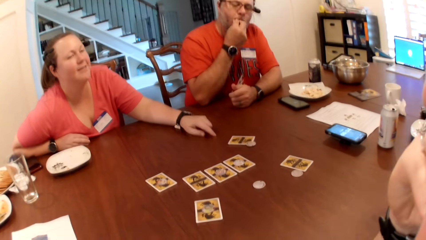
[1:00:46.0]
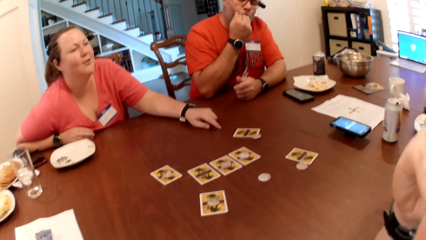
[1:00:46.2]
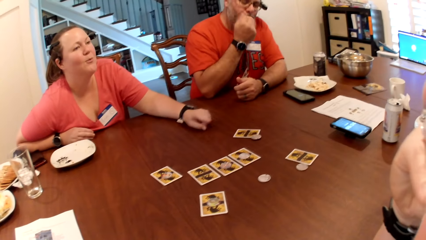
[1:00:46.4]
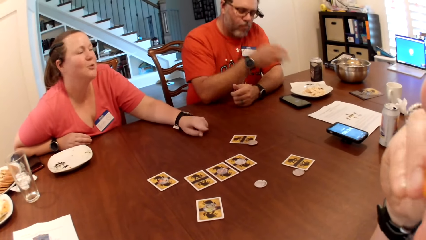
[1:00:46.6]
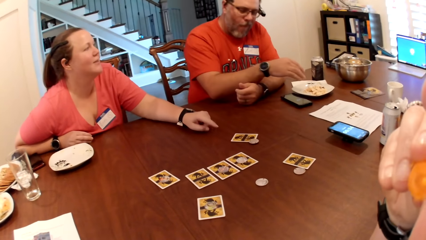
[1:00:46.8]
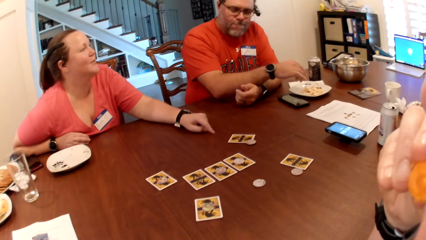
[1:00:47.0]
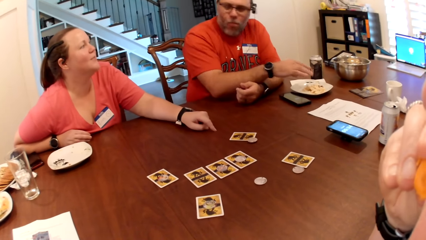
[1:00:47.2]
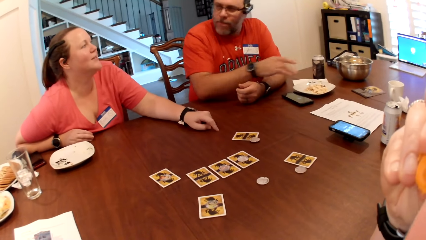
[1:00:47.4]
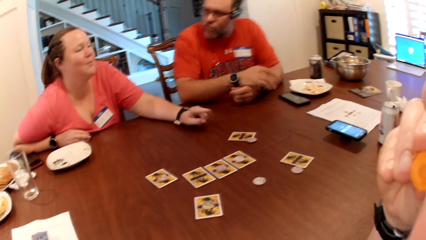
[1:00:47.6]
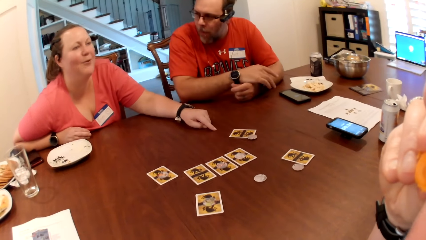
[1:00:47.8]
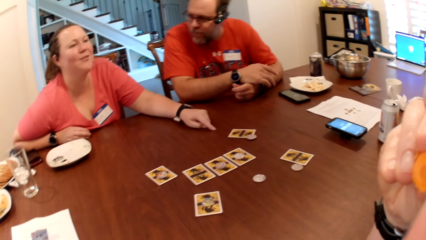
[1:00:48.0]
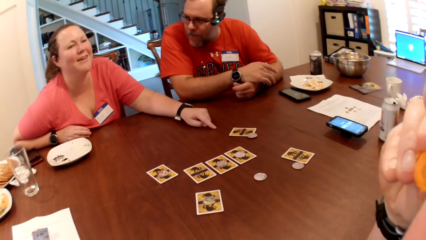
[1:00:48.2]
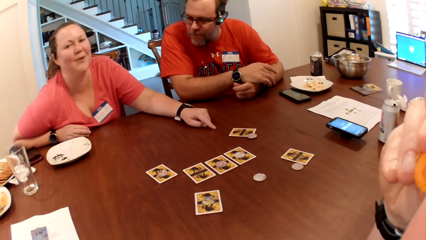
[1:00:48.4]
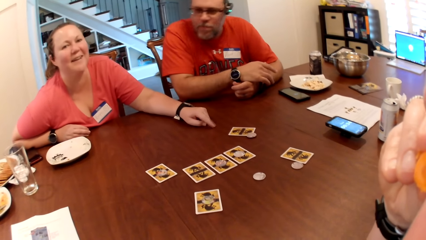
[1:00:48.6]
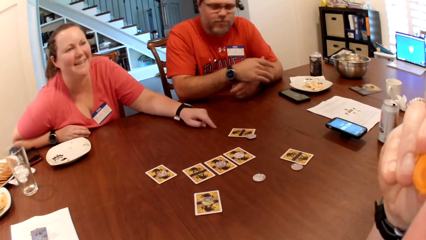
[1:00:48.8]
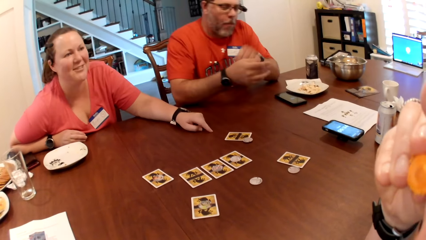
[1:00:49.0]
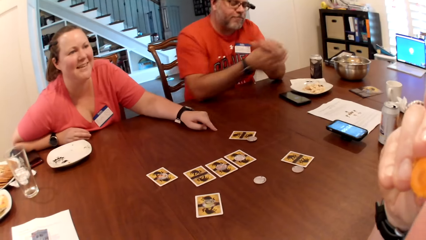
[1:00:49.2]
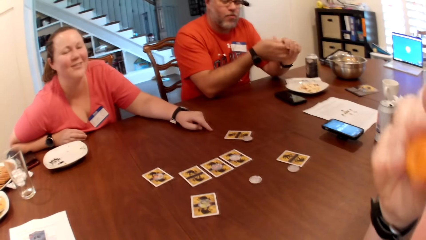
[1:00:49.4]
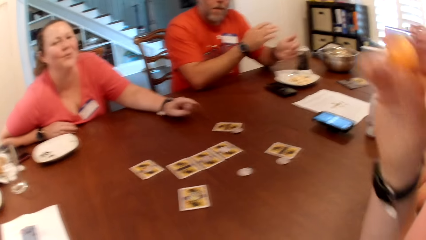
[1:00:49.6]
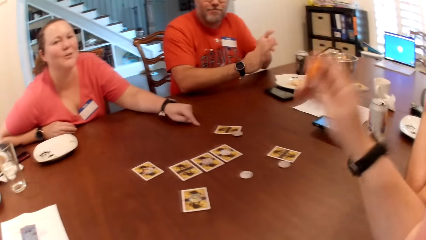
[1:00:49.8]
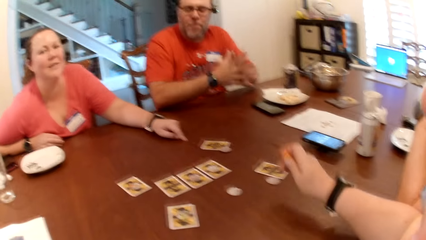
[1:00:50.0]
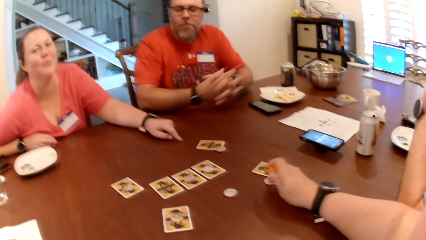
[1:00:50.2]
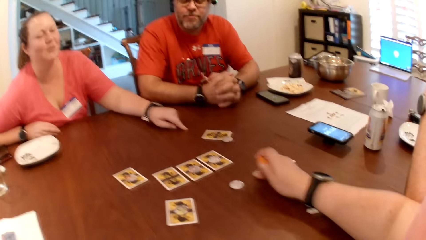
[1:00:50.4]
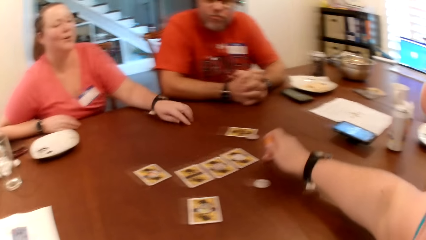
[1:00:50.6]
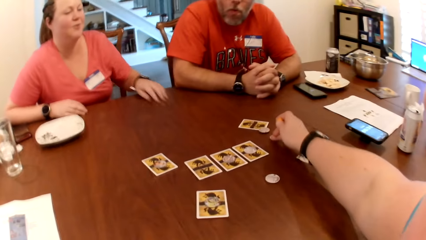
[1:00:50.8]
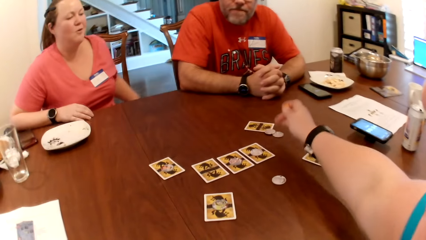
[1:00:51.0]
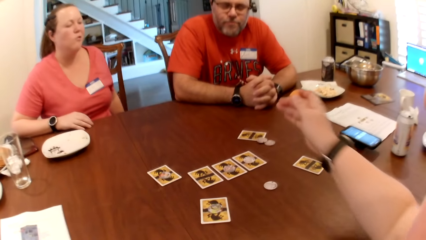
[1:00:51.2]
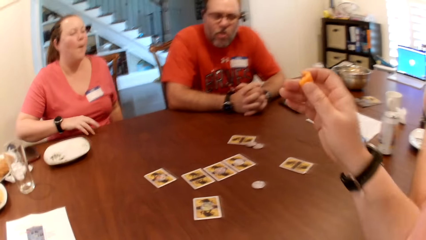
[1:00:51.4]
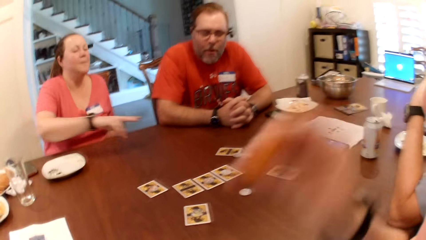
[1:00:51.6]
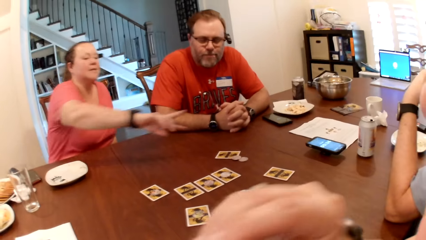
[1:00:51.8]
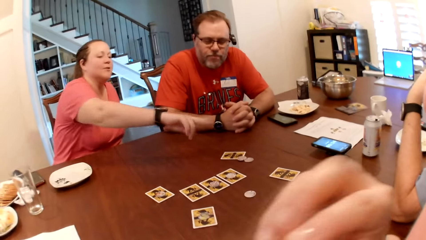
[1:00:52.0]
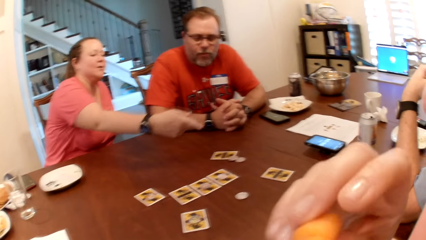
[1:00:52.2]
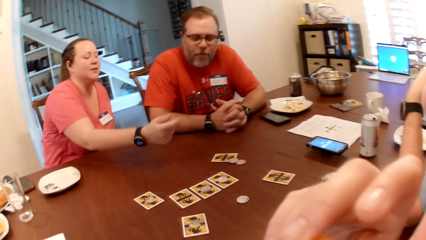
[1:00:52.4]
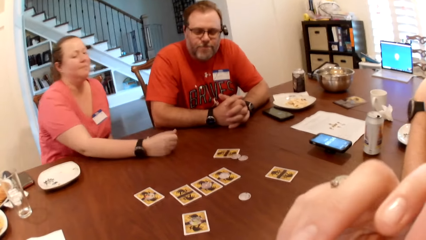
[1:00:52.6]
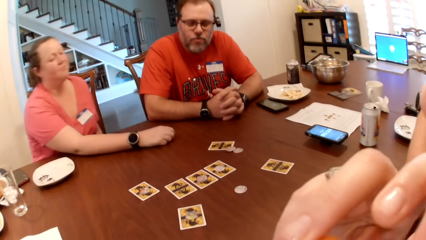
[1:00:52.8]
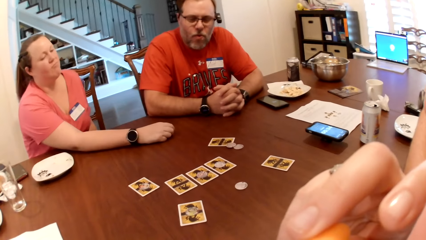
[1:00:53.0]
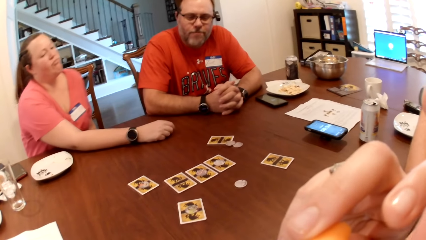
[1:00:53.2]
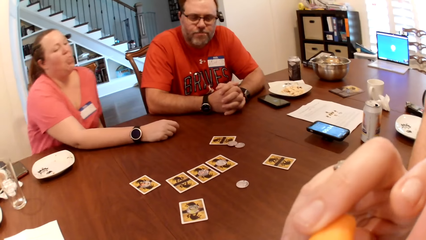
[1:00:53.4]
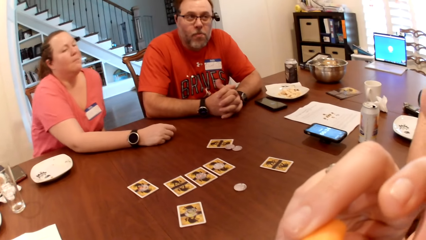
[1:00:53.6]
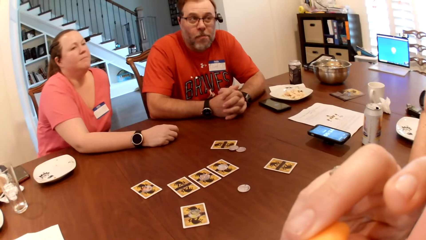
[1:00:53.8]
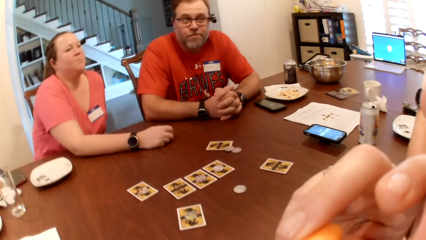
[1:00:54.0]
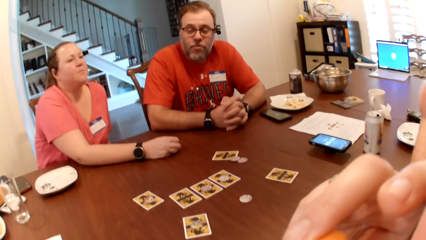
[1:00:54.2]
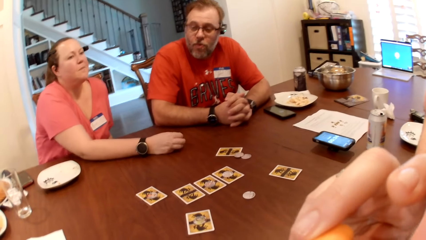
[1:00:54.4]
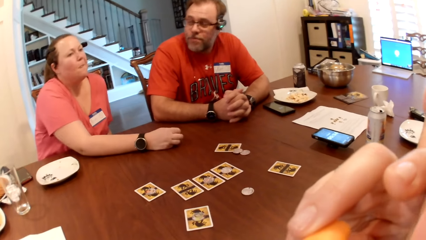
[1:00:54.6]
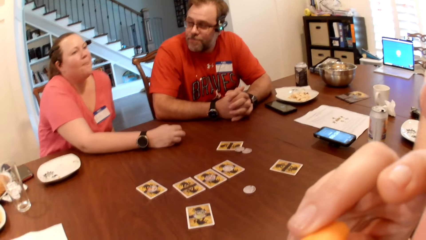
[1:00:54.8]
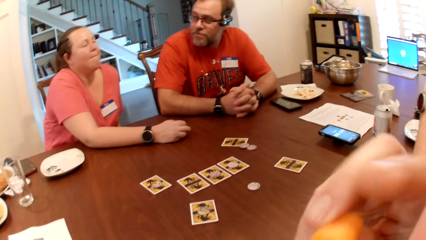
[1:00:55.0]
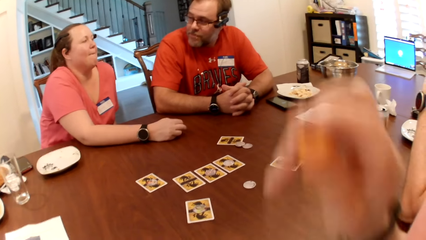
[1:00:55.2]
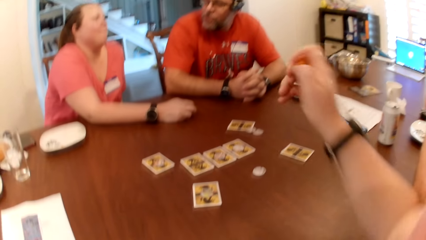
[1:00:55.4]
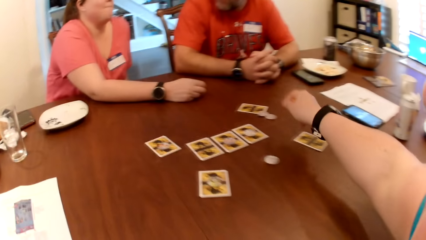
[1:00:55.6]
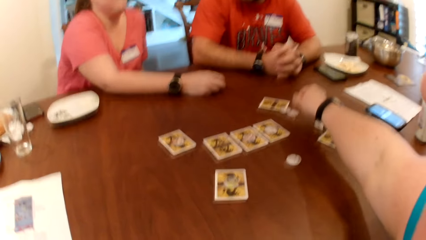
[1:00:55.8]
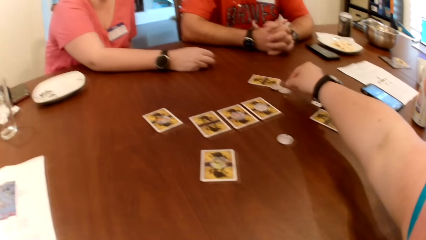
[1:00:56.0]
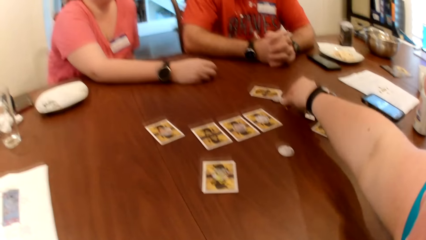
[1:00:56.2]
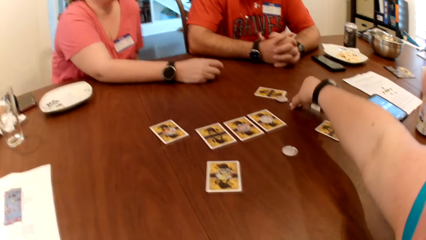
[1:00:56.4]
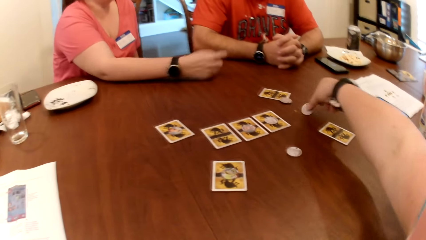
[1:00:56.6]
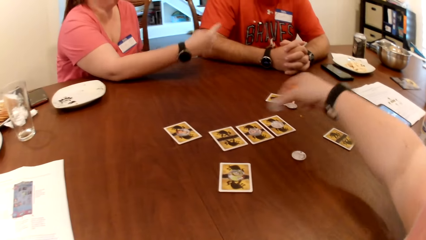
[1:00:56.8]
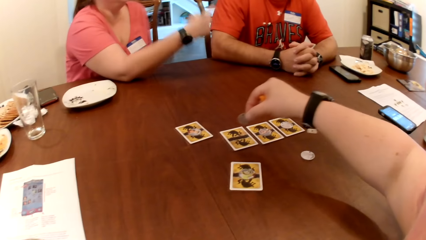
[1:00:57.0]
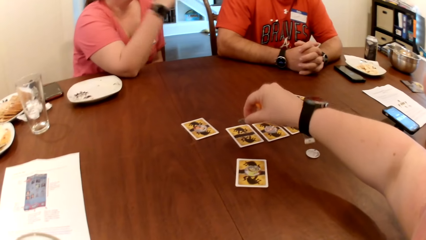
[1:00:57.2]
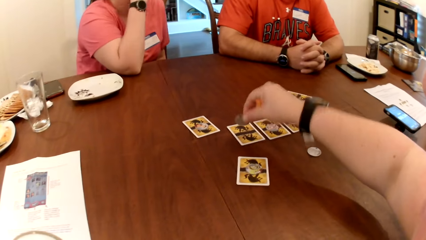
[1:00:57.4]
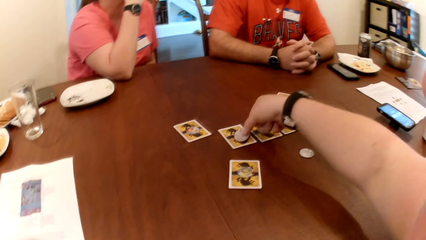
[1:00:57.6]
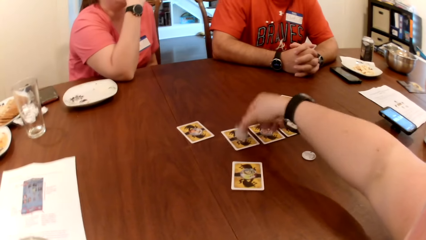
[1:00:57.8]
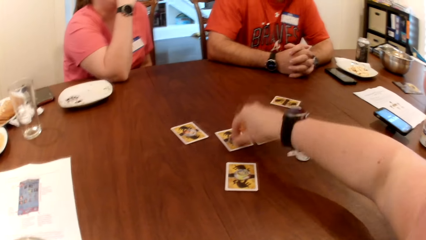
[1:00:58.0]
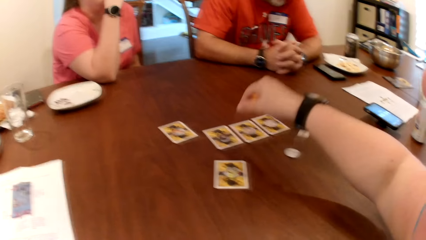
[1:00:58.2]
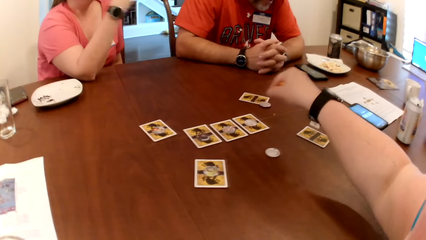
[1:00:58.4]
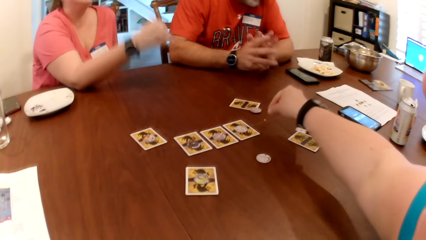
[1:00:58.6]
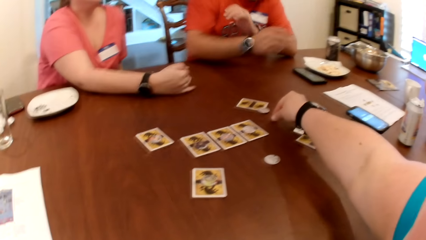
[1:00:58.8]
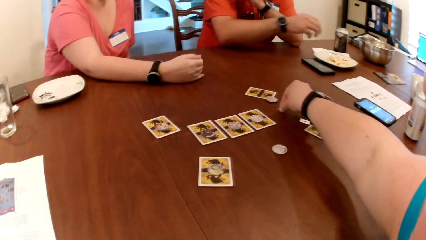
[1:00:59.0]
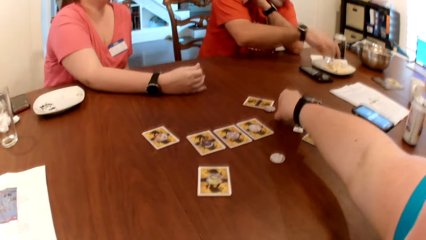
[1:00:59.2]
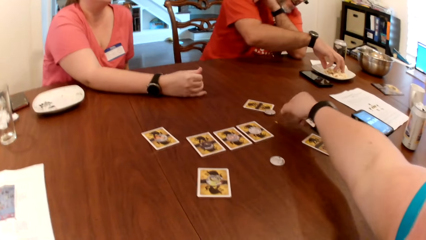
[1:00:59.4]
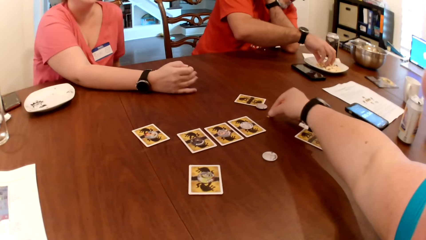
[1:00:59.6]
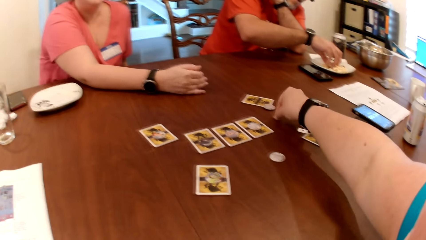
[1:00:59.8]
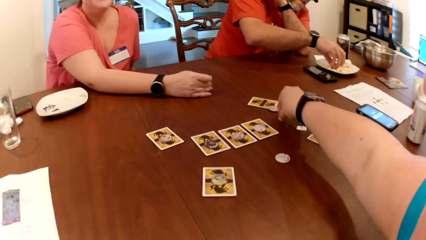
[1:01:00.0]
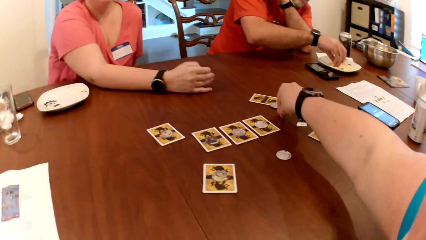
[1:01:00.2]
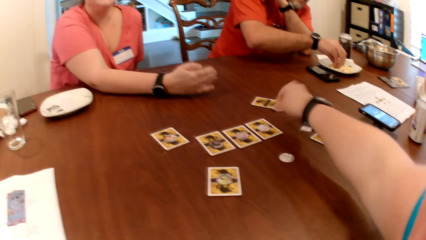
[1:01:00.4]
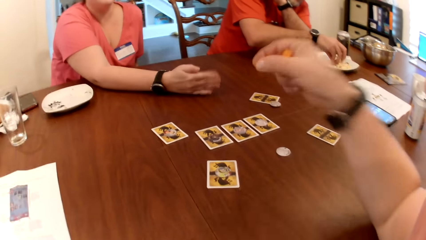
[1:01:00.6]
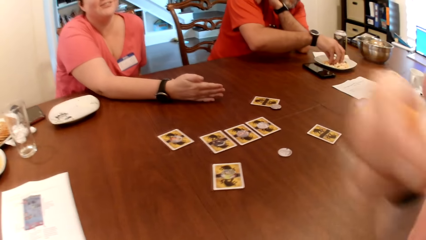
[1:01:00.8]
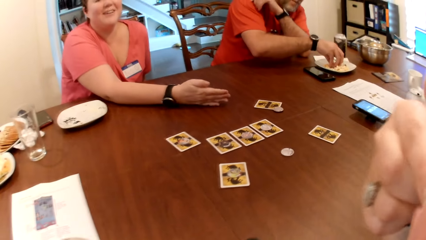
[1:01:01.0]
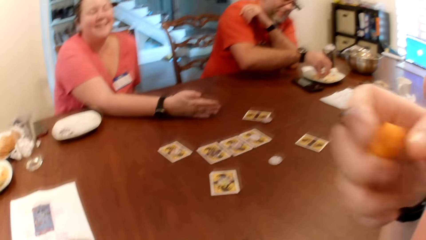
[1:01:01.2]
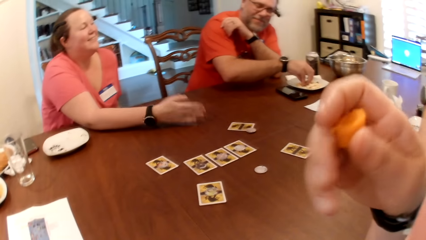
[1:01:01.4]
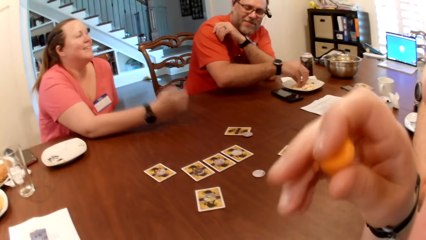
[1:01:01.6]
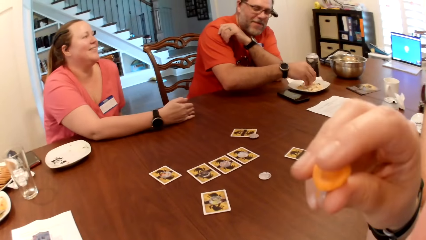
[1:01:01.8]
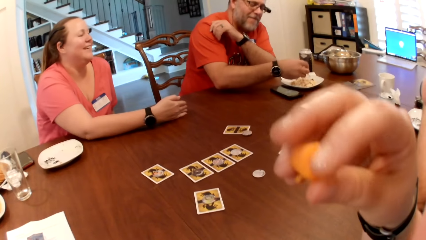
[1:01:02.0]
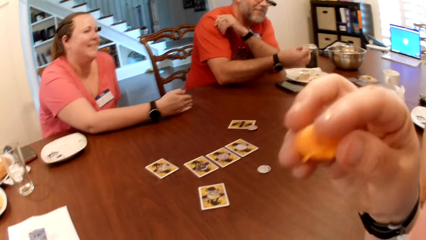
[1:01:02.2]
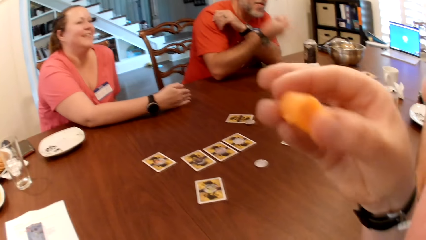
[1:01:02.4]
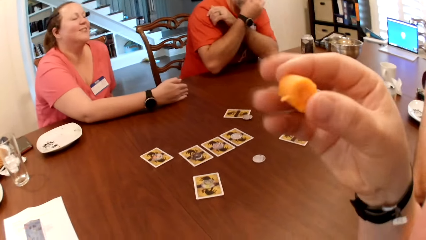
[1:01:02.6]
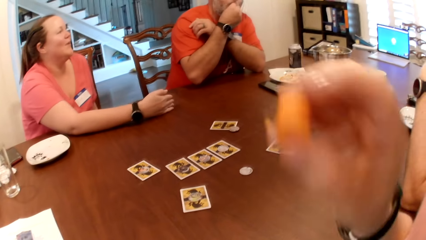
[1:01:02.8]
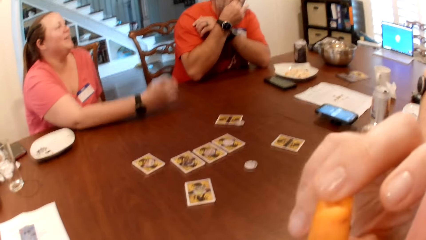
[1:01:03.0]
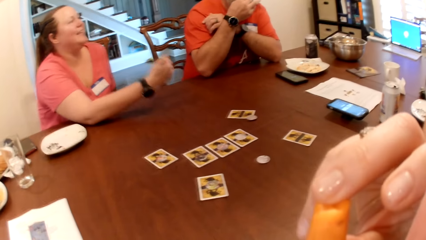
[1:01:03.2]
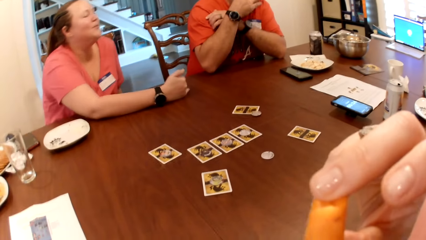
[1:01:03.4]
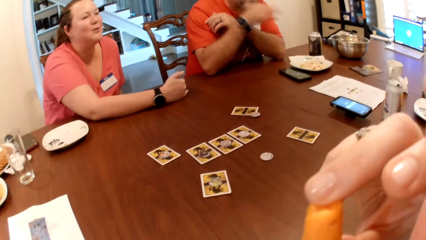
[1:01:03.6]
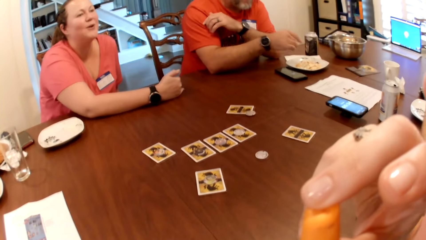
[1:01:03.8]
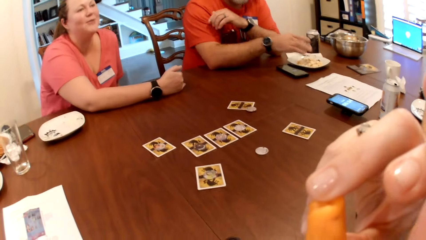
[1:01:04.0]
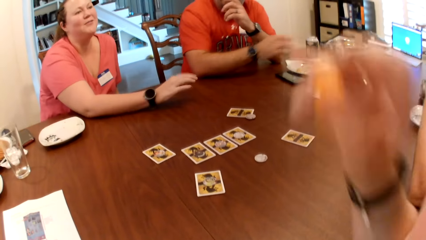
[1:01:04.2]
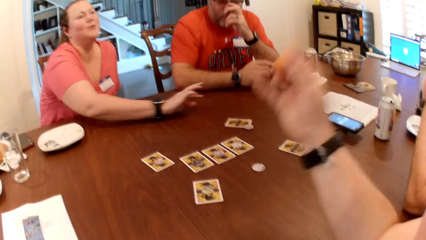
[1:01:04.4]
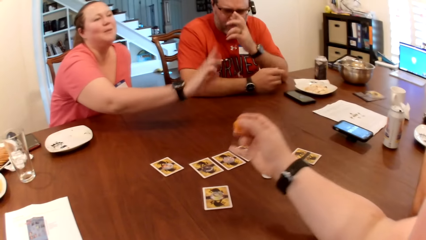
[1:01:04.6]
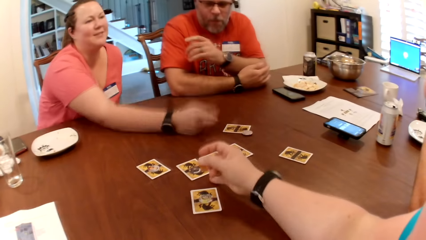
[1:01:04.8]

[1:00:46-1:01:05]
A person eats the popcorn. A man drops the cookies in his right hand into the plate on the table. Another person points at the table. The first person wipes the hand. The camera wearer moves a chip on the table with her right hand. She points at the cards on the table. She picks the chip or coin card from the table with her right hand. The other person talks to the first person. The camera wearer drops the chip on a card on the table with her right hand. The man picks the cookies from the plate on the table with his right hand. The camera wearer picks a cookie or carrot from the table with her right hand. She eats the carrot. She moves the hand with the carrot at the mouth. The first person takes the popcorn. The man puts the cookies in his right hand into his mouth. The other person moves the hand on the table. The camera wearer turns the coin card on the table.
